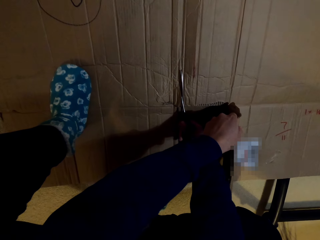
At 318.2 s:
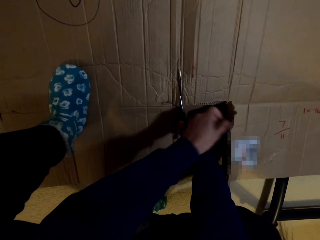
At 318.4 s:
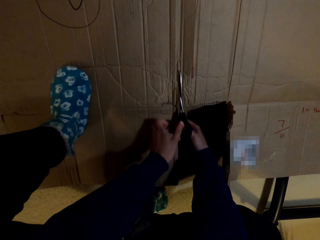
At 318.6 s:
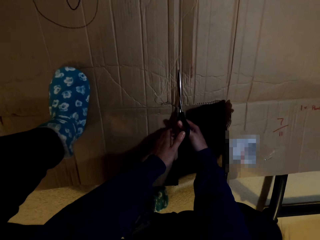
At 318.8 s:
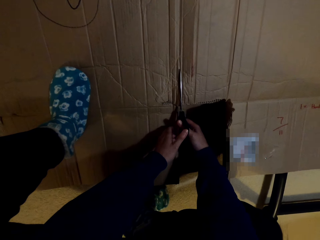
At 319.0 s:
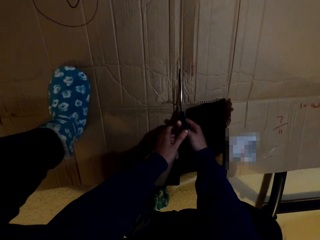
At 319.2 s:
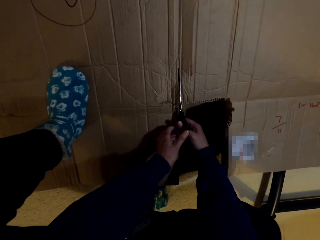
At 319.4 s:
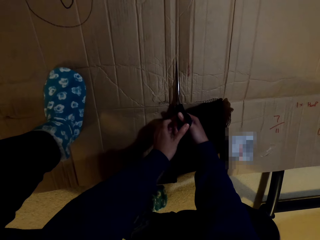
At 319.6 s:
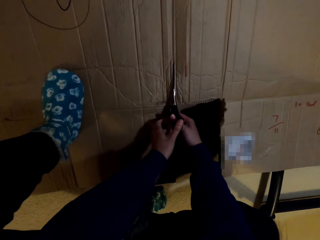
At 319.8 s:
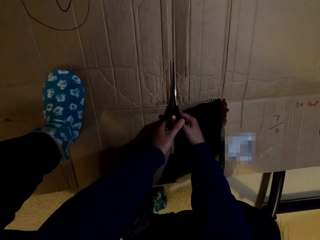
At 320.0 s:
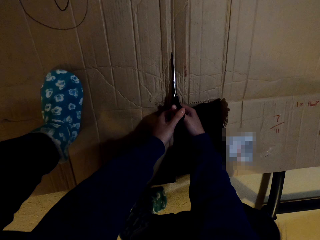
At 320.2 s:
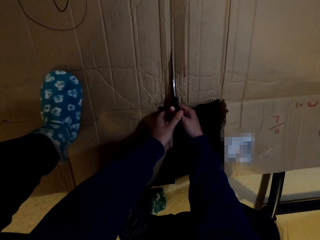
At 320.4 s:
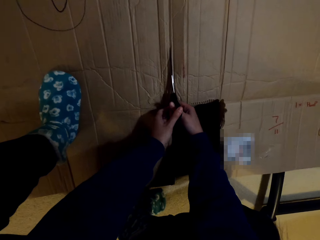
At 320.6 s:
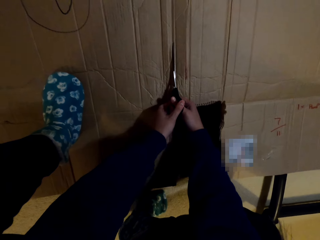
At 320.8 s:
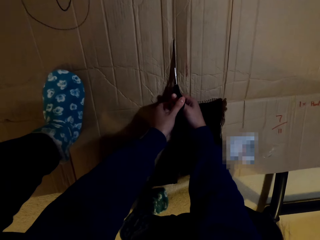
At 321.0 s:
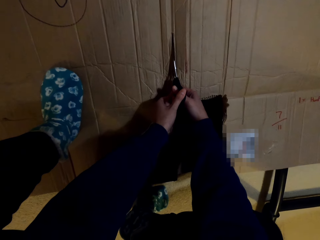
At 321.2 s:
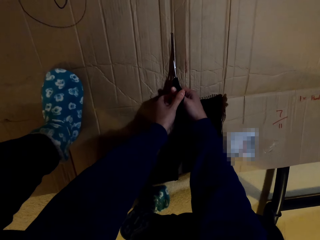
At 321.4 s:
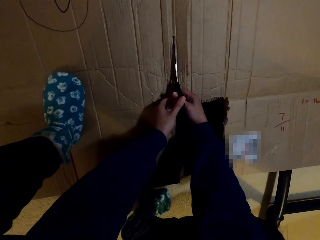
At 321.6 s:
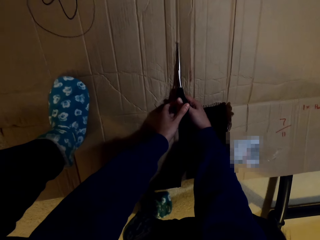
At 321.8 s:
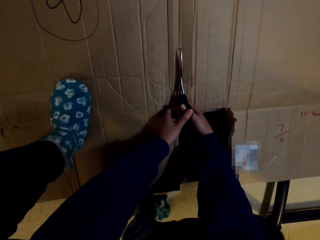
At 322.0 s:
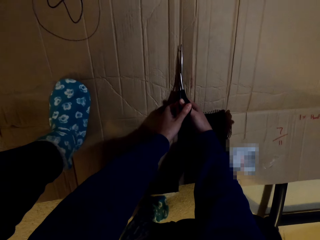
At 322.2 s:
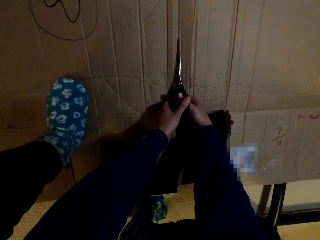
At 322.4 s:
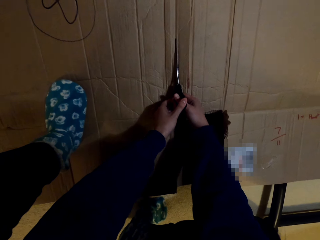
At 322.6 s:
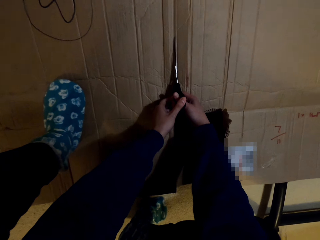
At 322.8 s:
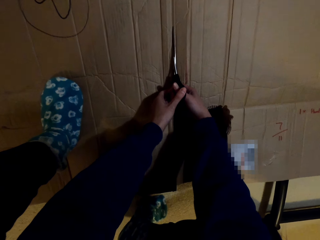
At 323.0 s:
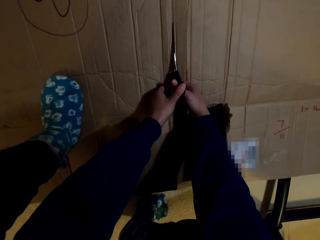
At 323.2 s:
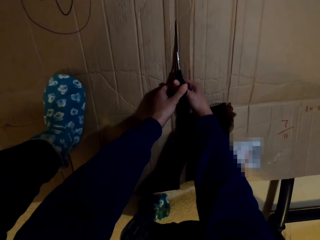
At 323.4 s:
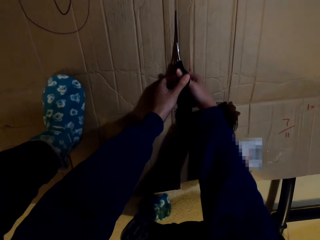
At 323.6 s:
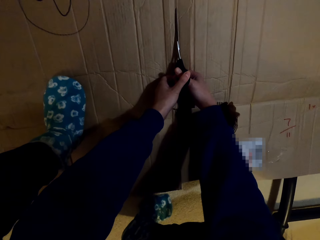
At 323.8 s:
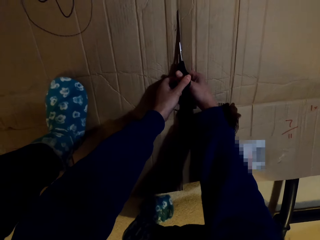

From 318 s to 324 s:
The camera wearer cuts the carton with scissors.

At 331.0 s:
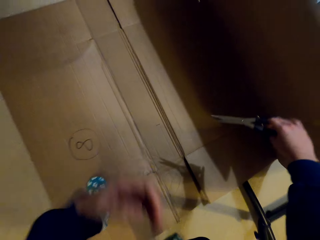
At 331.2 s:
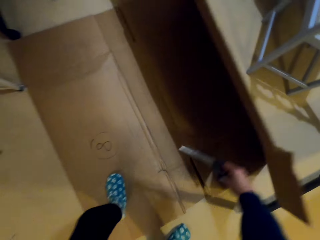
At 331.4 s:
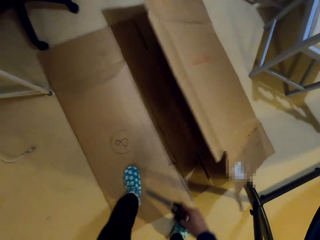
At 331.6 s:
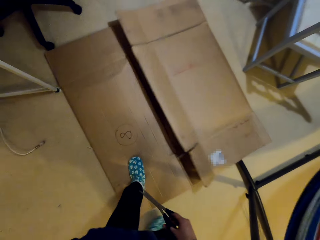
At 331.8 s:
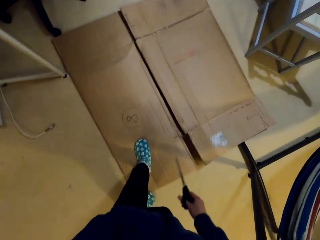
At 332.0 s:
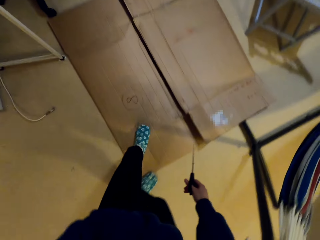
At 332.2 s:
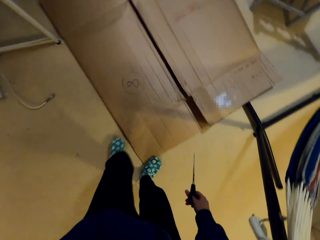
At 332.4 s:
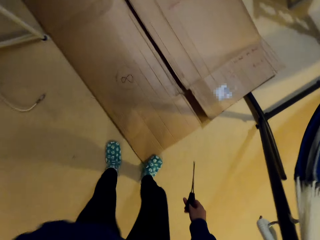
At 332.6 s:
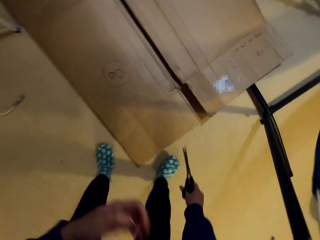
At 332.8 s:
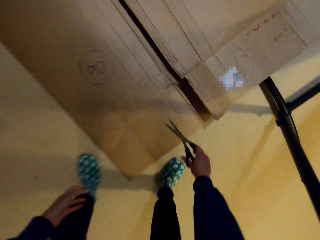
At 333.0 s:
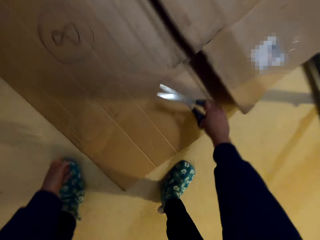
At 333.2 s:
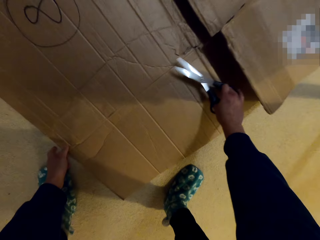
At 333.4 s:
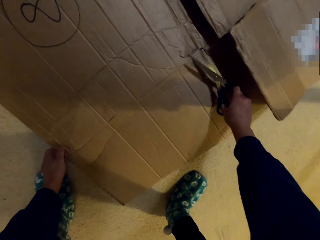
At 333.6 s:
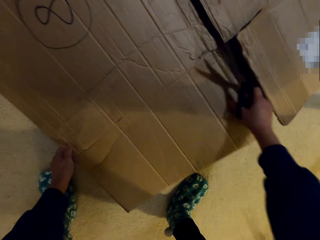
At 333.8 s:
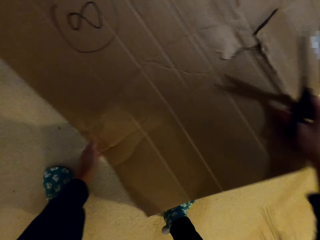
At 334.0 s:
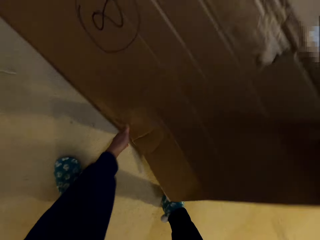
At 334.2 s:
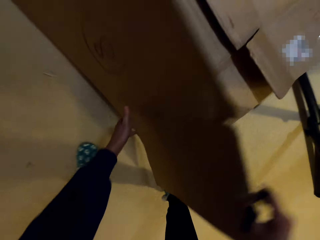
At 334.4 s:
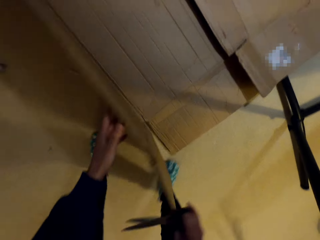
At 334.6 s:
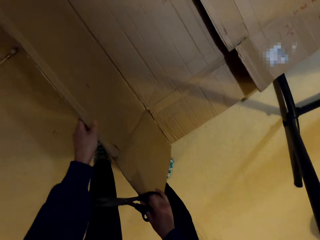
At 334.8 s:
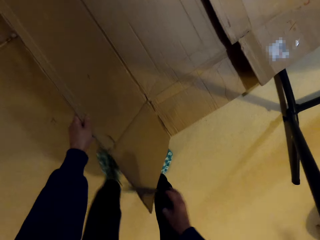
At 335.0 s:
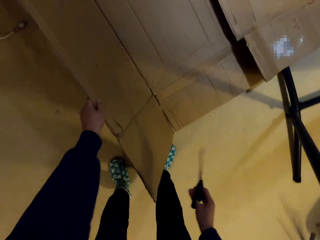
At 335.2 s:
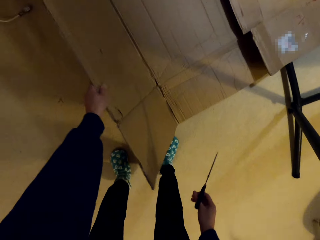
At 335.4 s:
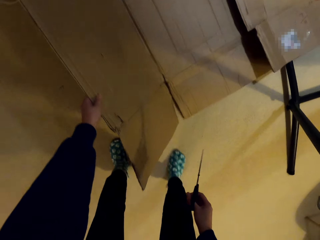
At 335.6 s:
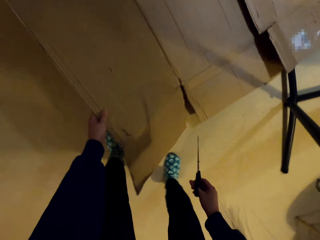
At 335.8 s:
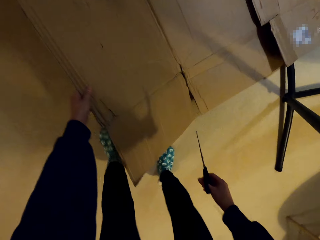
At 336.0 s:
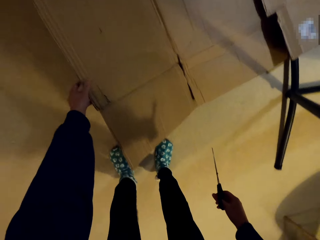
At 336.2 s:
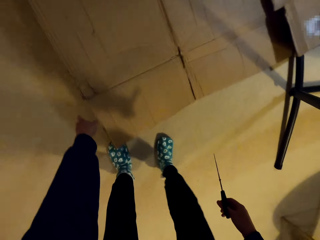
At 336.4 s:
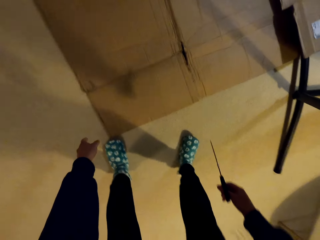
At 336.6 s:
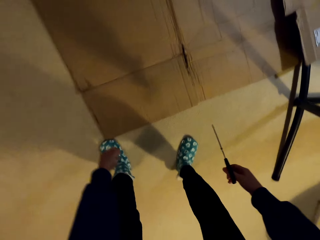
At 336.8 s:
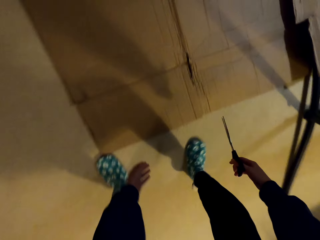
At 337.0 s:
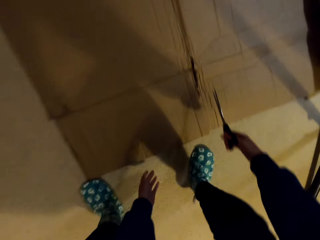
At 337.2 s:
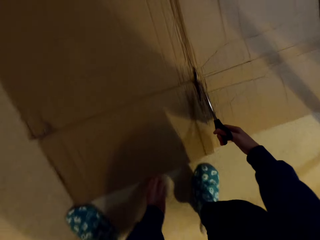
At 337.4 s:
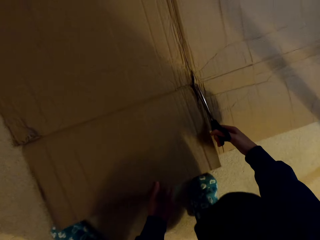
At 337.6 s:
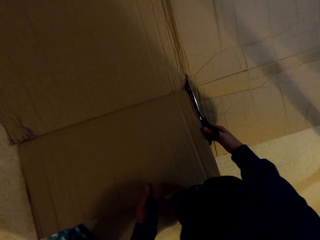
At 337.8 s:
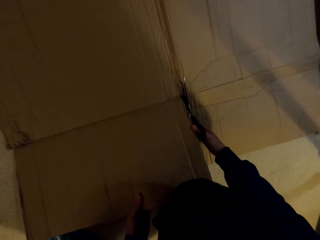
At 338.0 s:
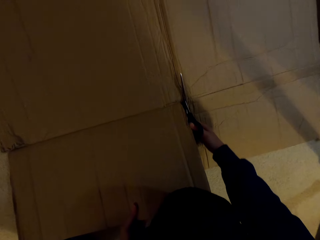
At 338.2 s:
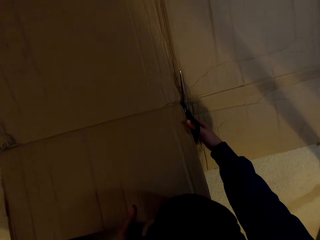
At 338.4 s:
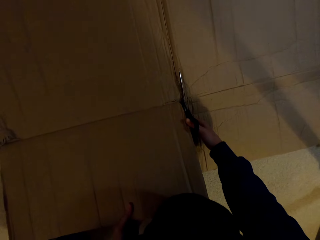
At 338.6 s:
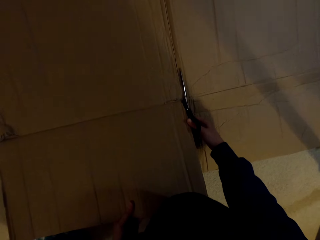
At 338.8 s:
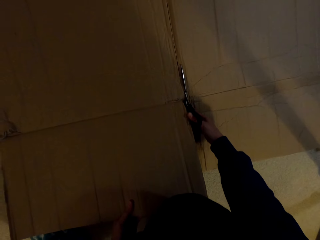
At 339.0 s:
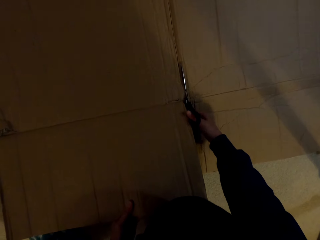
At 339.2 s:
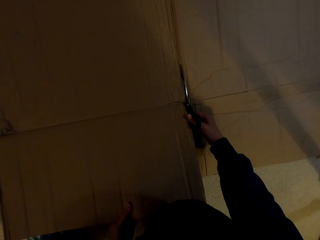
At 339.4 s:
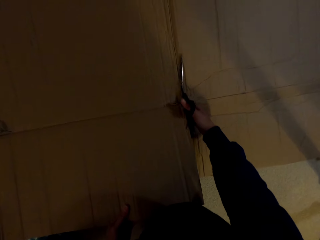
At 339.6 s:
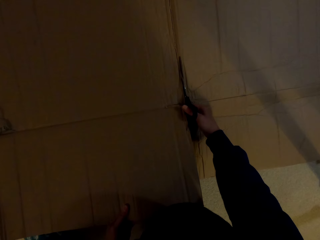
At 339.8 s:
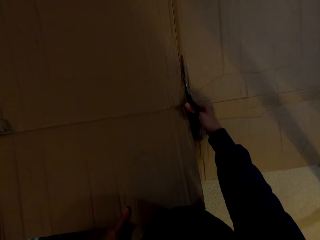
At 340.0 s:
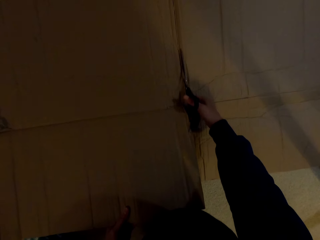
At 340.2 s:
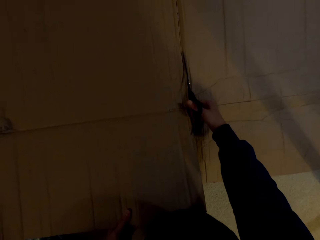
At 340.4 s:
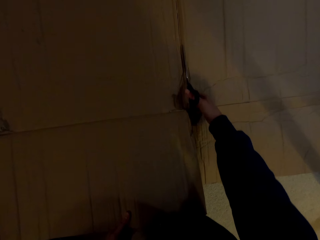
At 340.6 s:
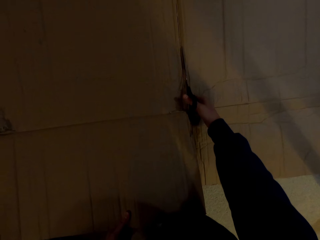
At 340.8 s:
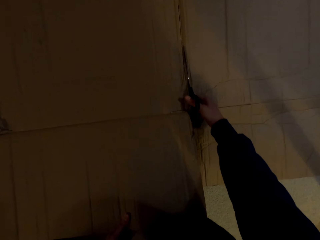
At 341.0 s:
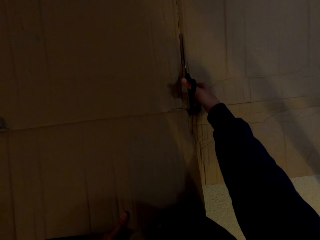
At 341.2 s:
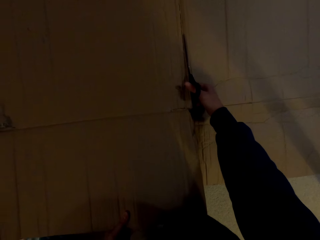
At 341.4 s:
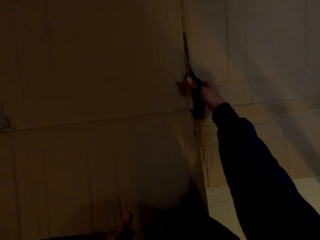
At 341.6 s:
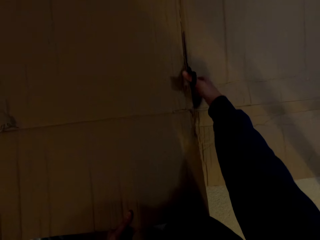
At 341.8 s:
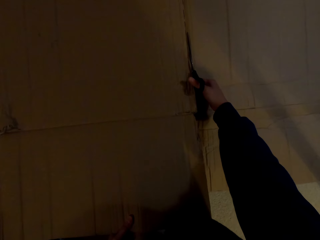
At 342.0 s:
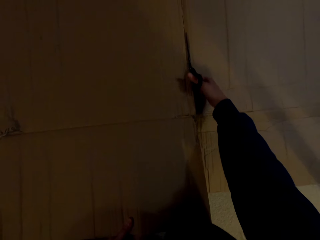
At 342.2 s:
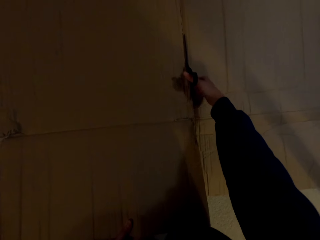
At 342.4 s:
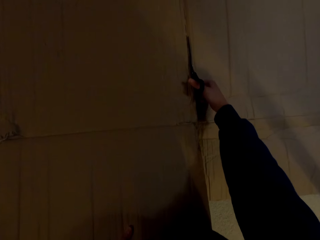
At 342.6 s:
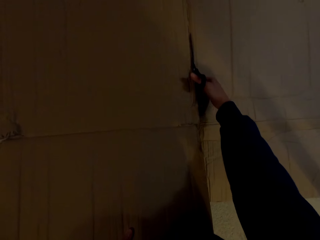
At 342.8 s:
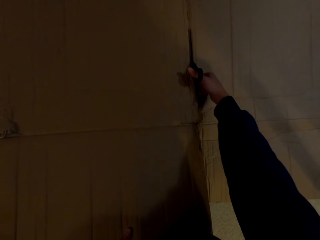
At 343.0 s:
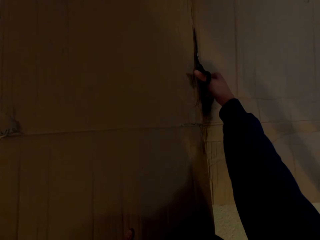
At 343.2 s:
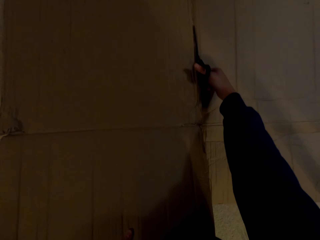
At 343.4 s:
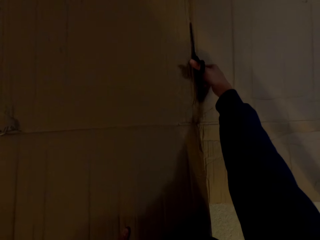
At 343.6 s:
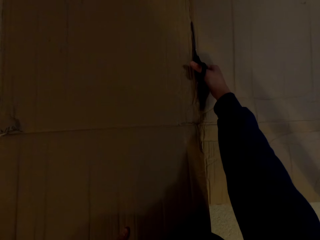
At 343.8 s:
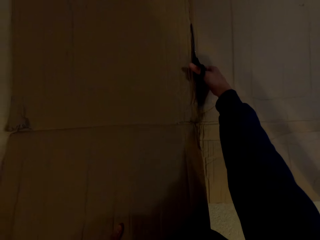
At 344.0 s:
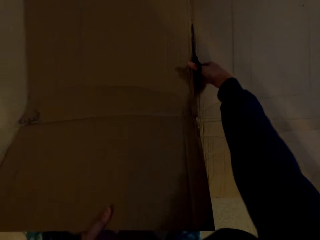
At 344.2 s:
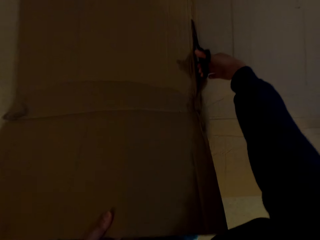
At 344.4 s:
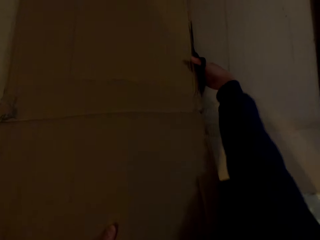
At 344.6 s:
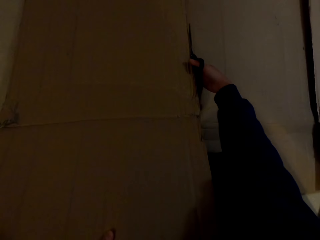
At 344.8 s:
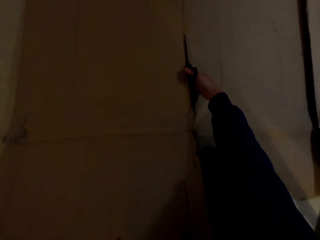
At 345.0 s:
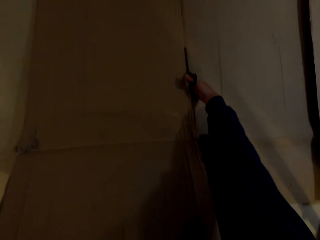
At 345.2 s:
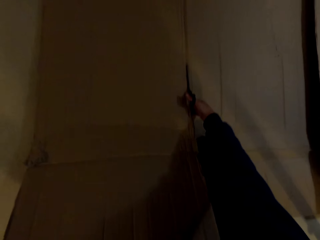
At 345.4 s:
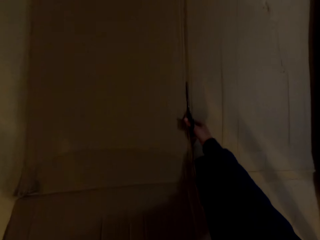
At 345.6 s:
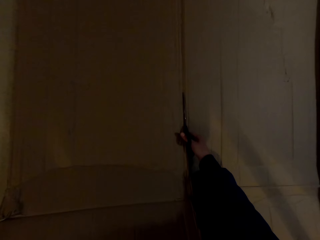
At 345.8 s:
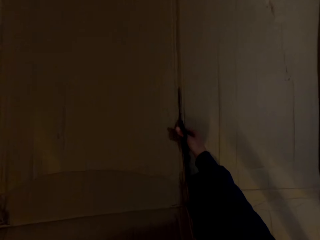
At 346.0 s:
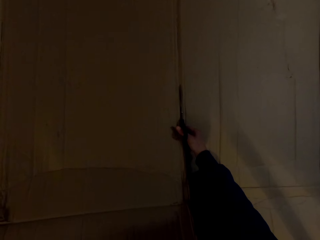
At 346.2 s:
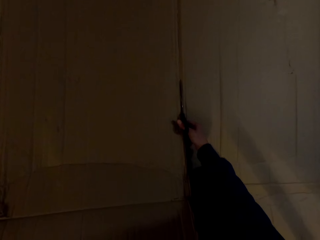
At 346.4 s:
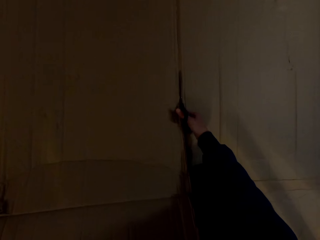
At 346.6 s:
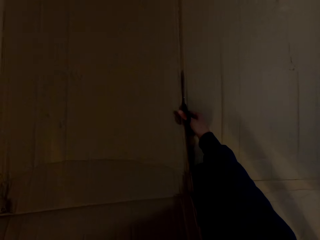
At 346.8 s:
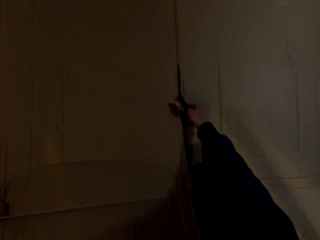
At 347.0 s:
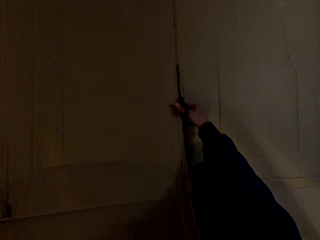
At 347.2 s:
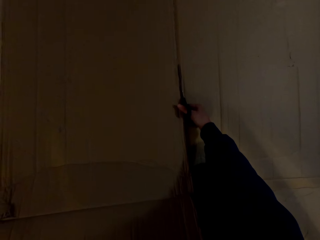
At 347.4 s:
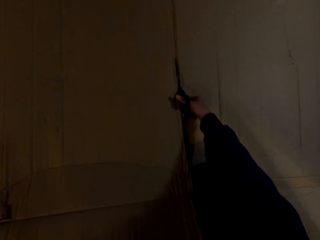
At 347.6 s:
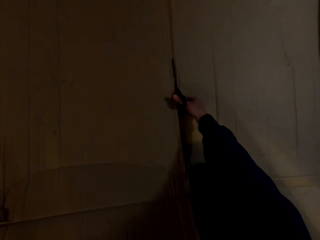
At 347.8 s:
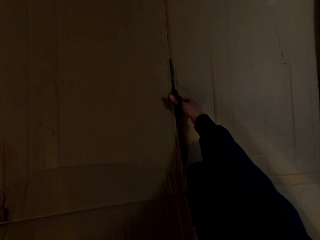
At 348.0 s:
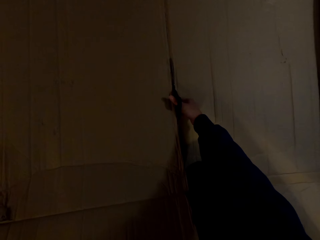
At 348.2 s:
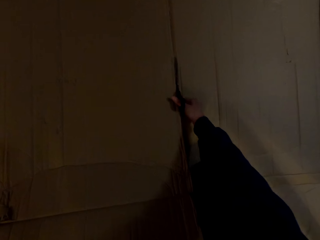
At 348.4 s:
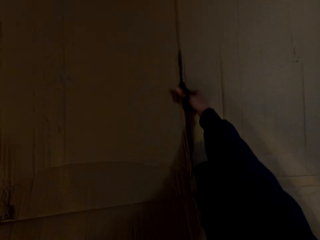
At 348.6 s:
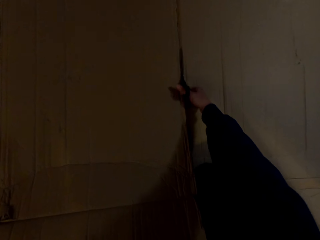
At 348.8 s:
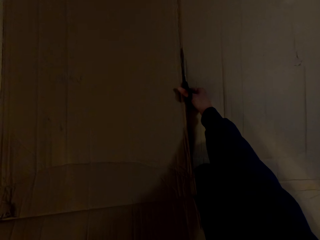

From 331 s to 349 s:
The camera wearer unfolds the carton on the floor. They cut the carton with scissors.
